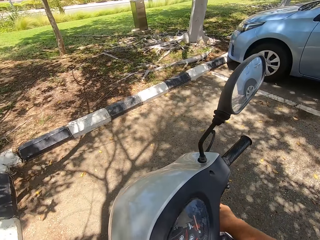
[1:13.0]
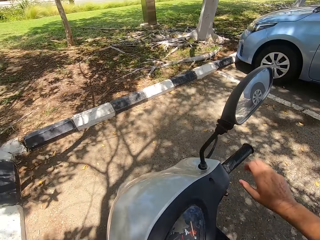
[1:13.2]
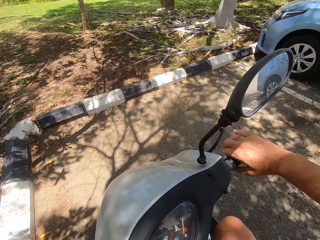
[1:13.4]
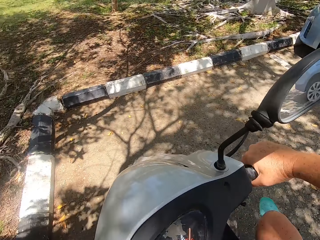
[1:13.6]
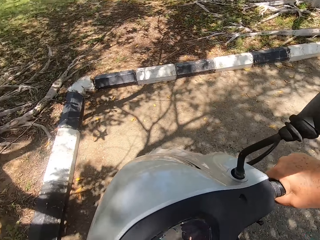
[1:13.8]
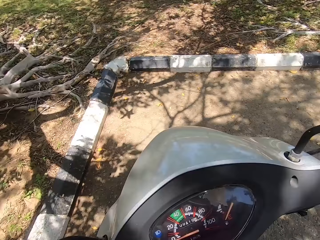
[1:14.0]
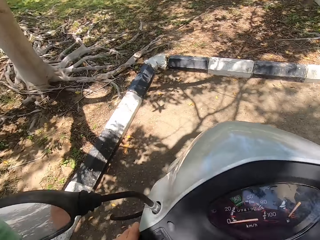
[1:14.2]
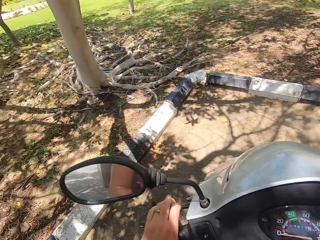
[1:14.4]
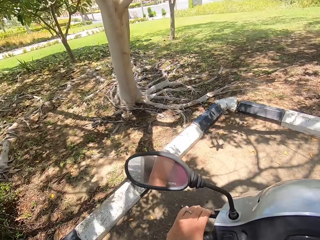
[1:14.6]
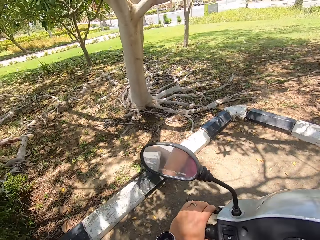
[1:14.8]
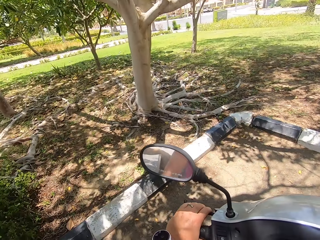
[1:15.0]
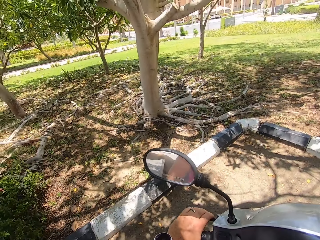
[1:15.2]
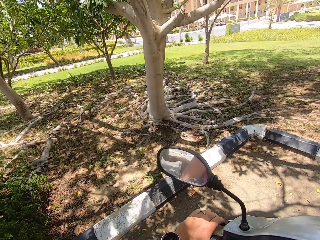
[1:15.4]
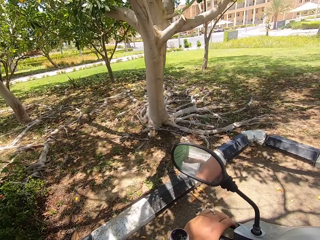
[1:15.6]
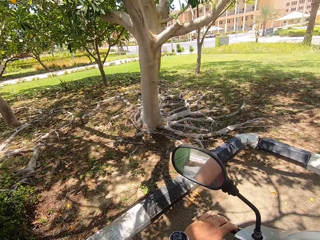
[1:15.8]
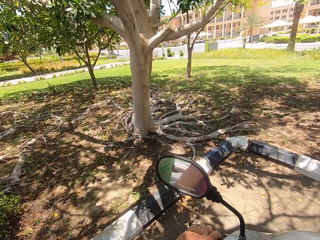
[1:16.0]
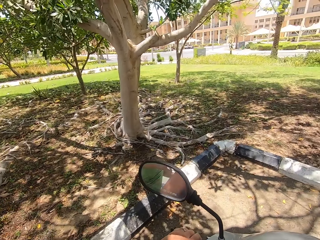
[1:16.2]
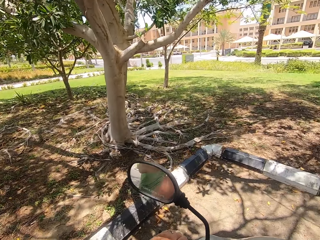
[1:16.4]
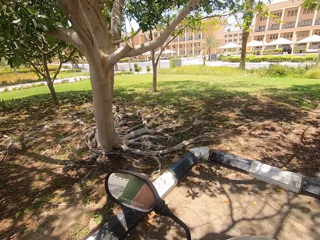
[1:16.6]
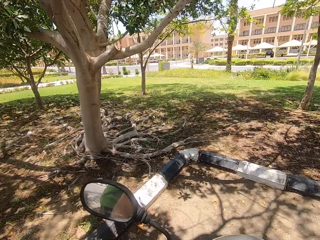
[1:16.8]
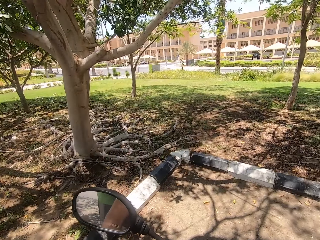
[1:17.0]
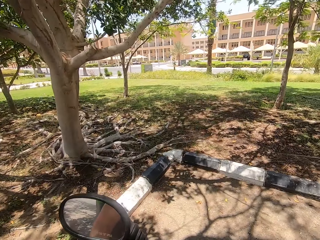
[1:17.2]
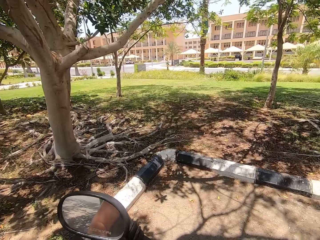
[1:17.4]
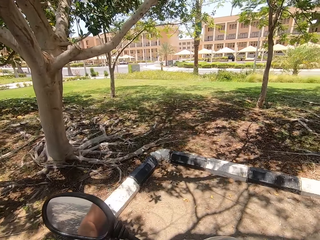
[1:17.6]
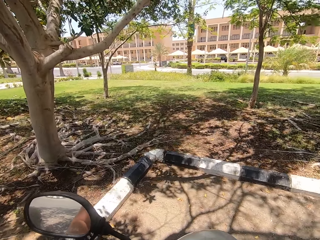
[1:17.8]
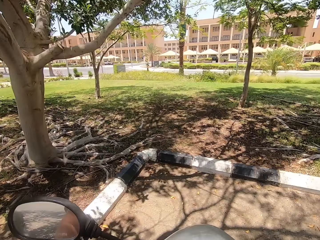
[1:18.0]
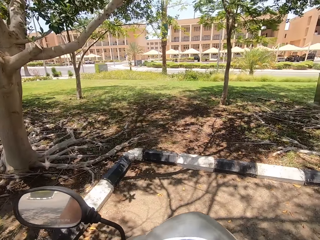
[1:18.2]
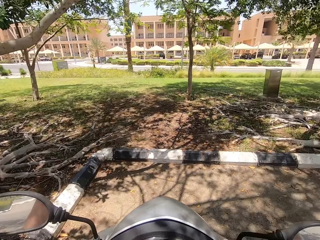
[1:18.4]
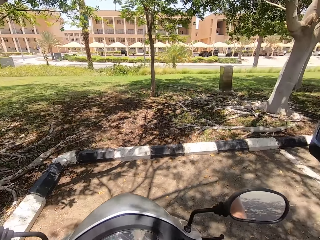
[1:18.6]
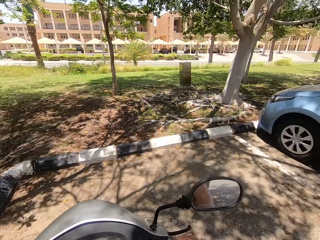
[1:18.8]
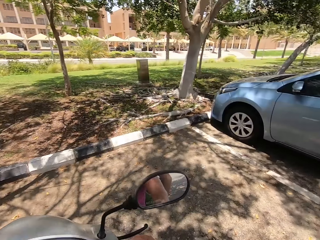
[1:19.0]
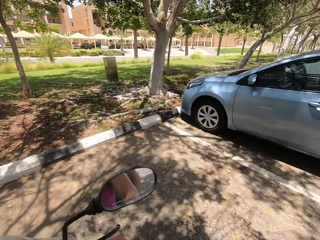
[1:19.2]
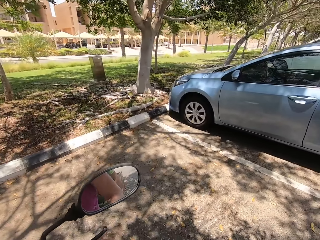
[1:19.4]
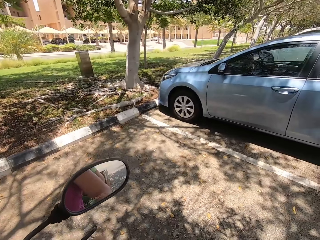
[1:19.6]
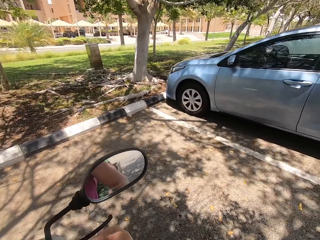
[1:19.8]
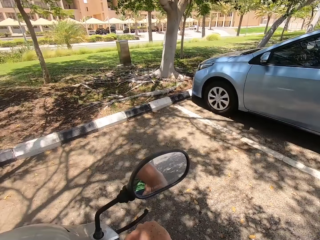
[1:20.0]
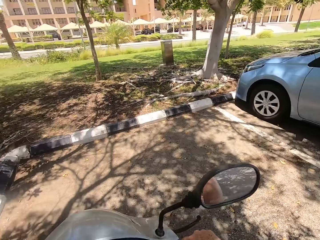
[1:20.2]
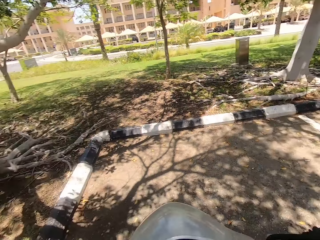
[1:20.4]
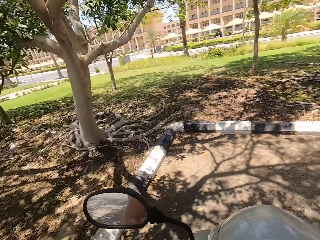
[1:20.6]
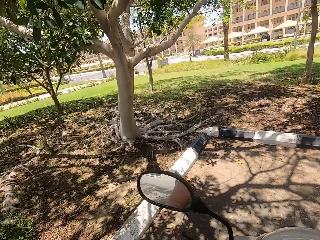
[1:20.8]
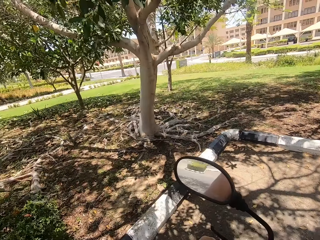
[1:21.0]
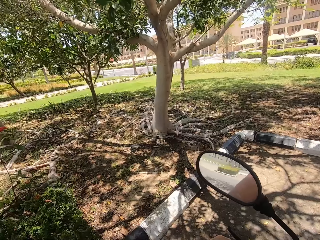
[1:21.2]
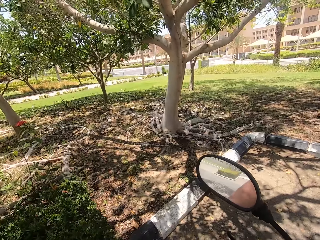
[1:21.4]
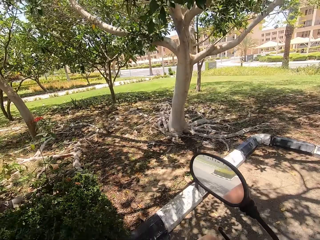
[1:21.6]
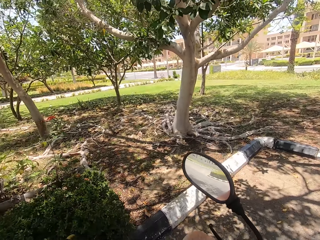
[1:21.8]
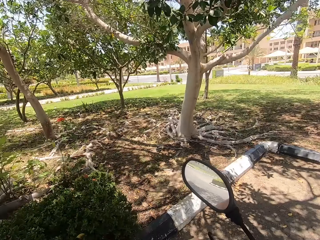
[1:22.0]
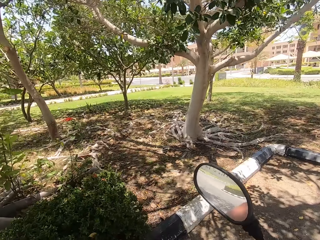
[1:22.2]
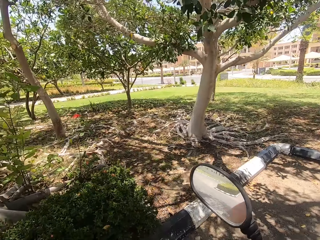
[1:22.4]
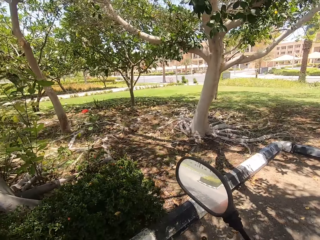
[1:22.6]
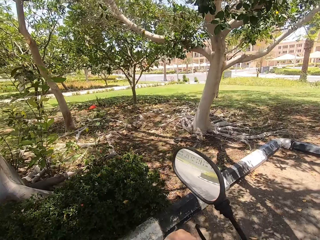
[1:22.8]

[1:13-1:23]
The camera wearer boards the motorbike. They start the motorcycle.

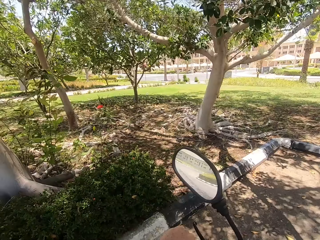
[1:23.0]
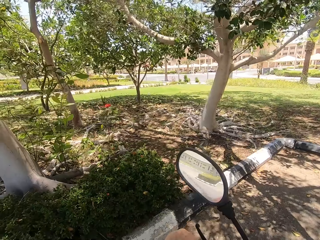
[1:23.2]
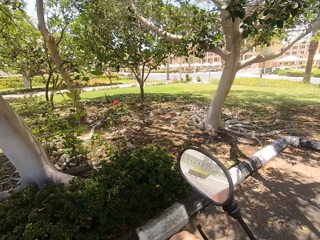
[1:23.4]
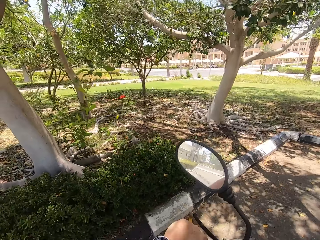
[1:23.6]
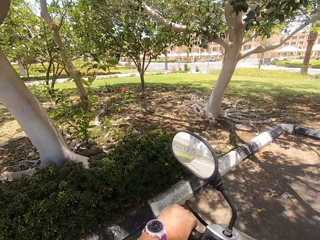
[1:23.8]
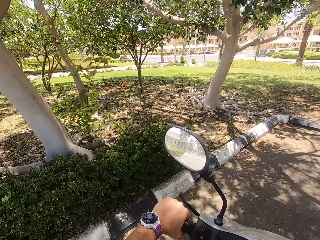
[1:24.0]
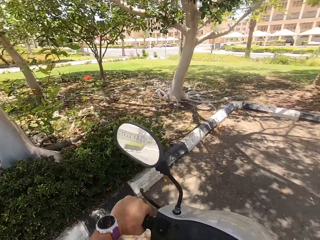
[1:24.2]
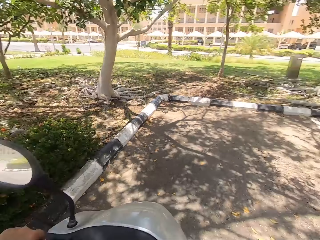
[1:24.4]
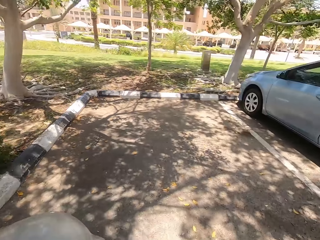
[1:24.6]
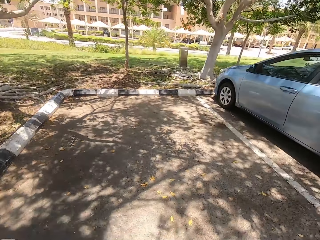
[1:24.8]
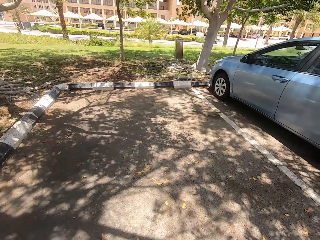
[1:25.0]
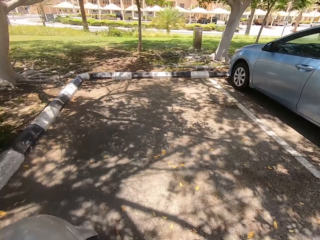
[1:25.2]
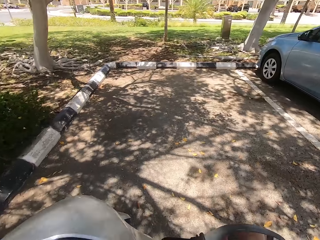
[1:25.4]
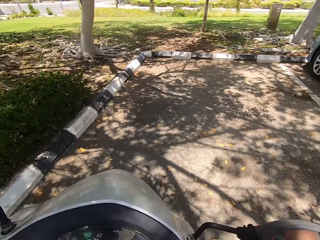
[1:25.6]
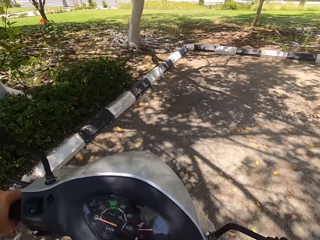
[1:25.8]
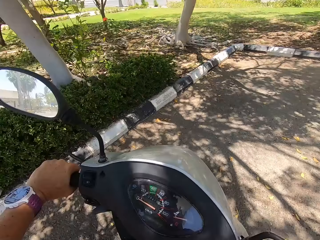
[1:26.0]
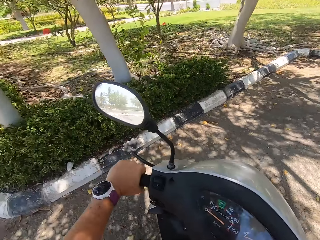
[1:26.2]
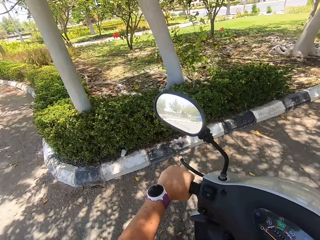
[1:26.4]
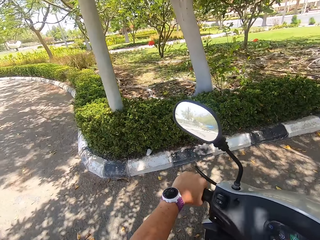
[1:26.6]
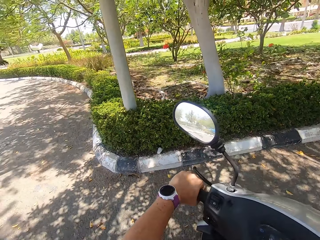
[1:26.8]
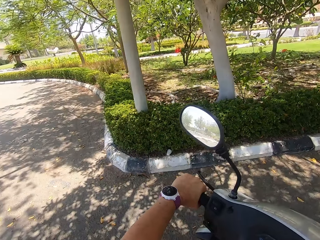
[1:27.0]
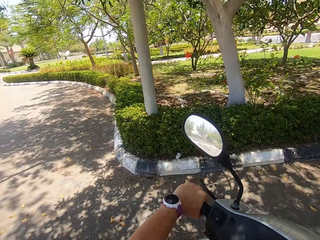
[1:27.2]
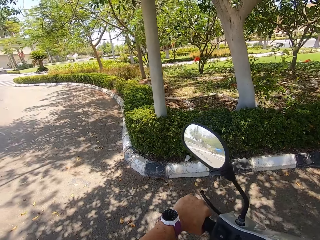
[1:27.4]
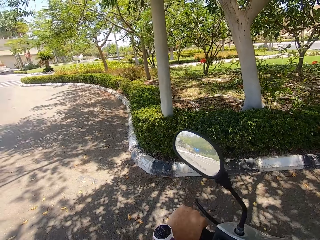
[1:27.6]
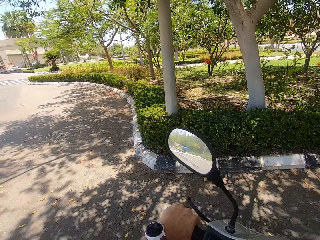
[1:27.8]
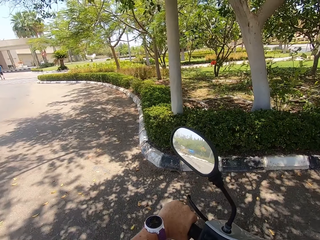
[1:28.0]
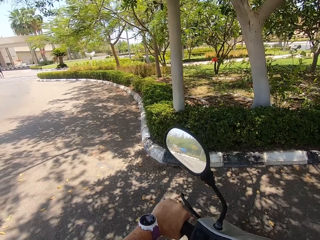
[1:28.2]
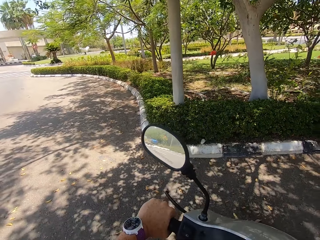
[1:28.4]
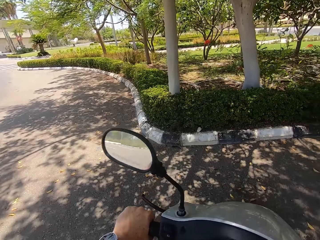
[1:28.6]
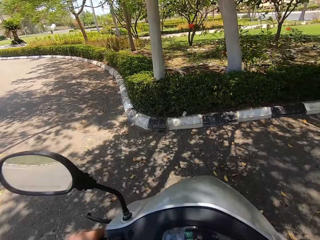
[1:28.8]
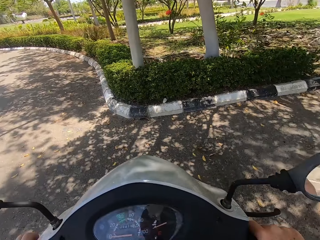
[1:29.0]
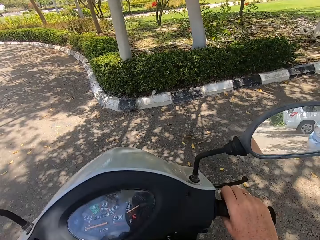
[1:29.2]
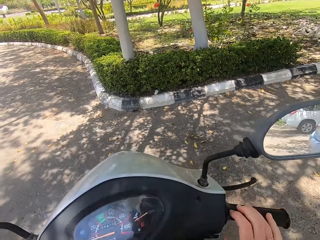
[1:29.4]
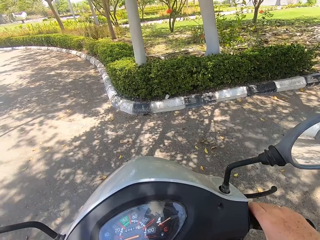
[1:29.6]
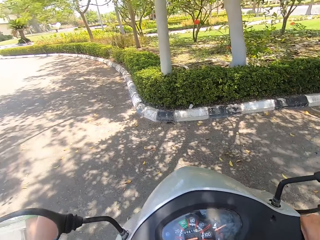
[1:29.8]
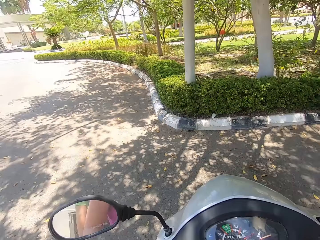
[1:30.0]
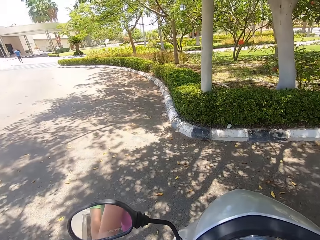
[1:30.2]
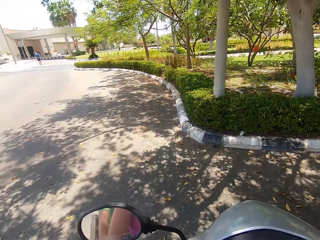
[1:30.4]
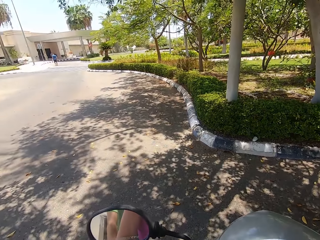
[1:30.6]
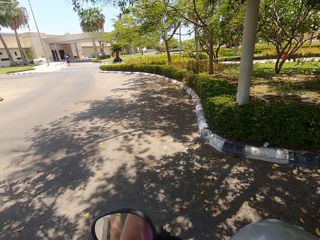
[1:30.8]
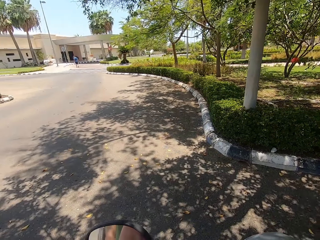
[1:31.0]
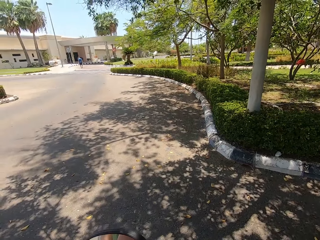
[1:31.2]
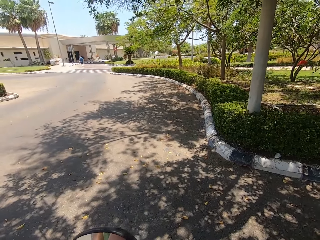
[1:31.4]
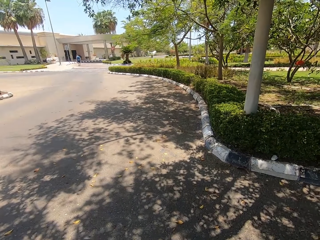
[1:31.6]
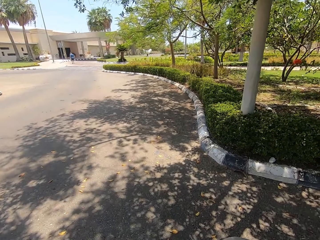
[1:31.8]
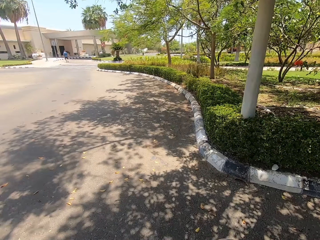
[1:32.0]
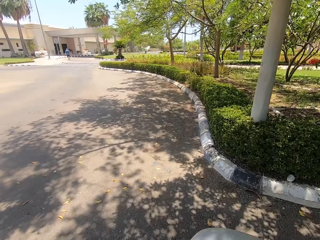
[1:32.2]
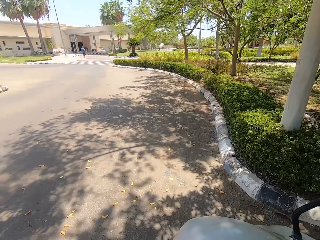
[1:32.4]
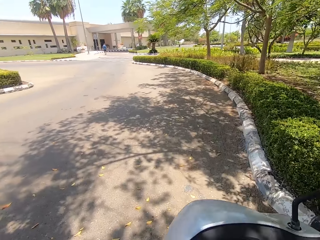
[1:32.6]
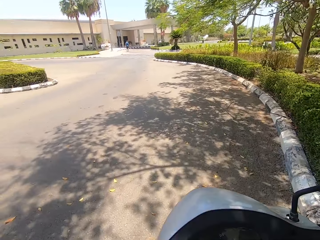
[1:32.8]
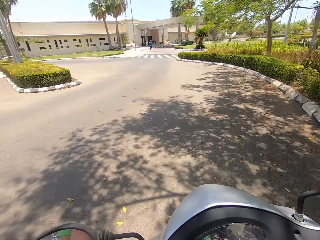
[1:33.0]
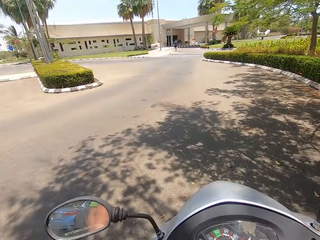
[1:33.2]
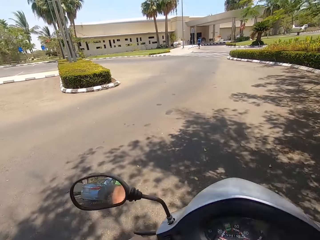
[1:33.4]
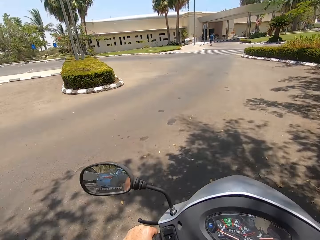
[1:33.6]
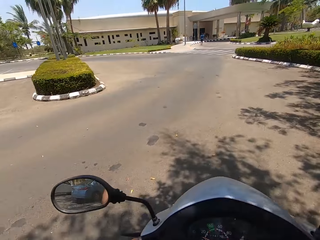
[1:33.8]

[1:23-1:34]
The camera wearer rides the motorcycle. They ride the motorbike.
